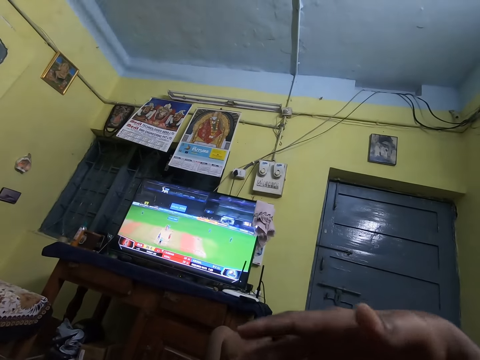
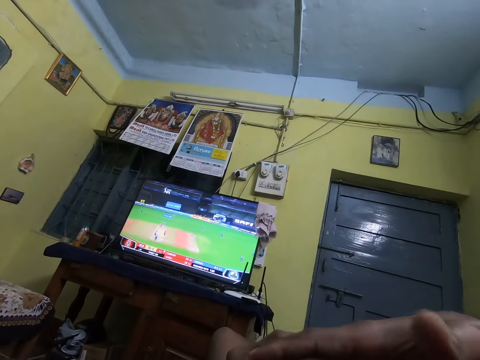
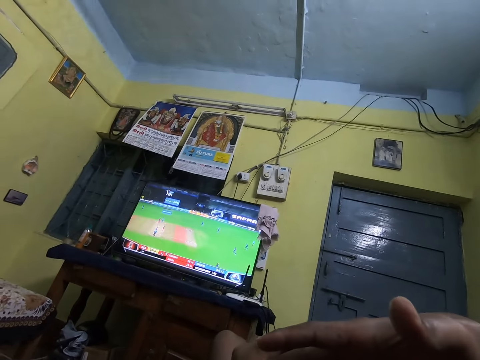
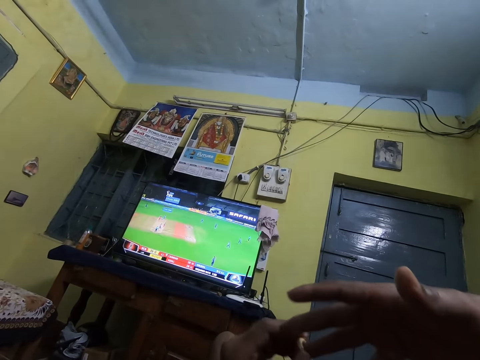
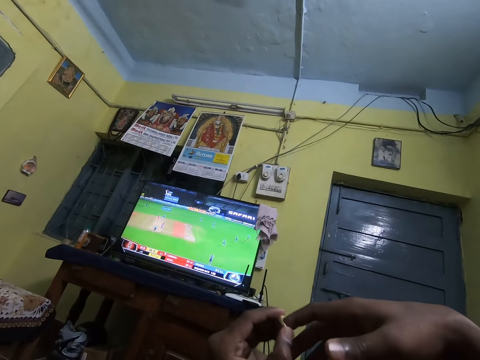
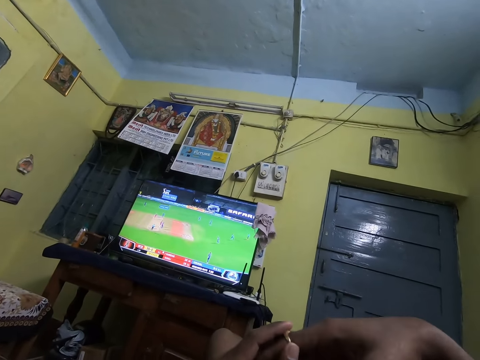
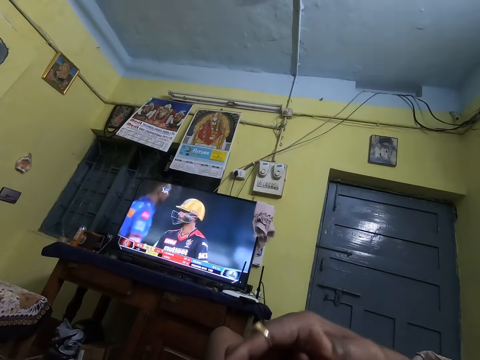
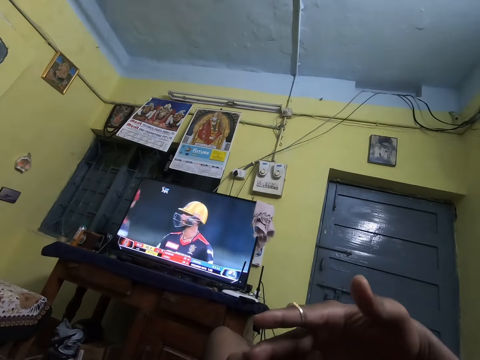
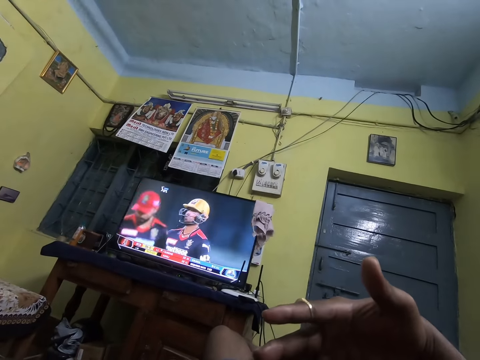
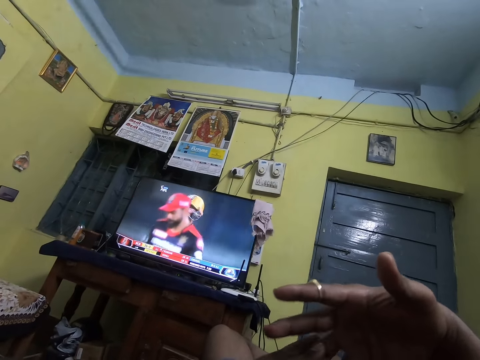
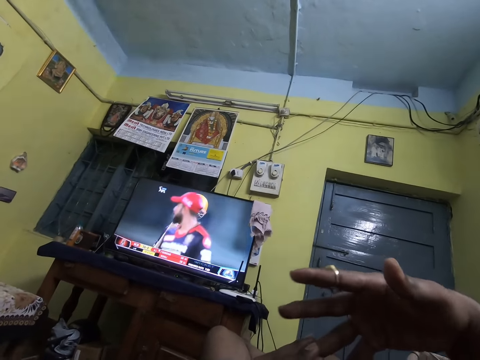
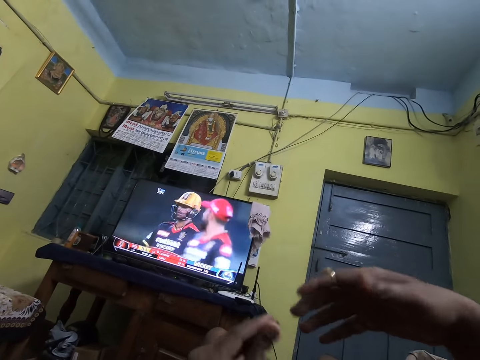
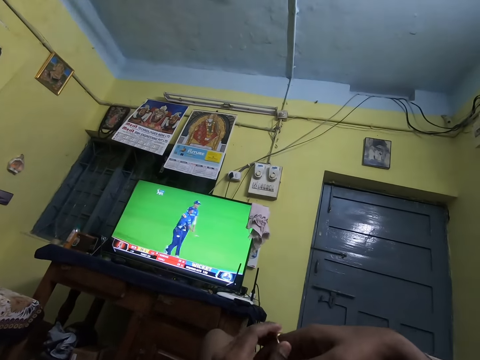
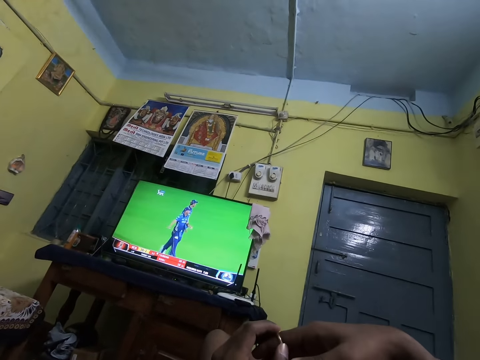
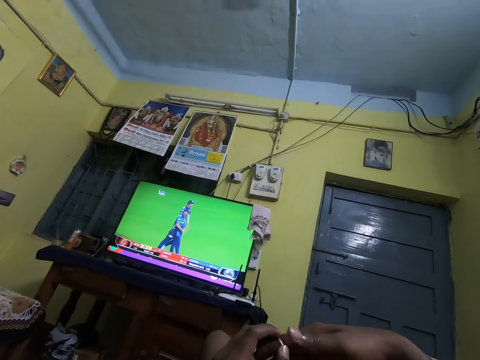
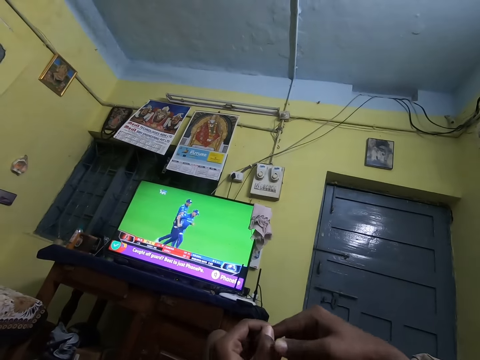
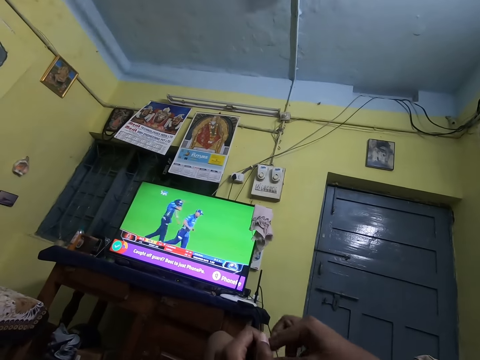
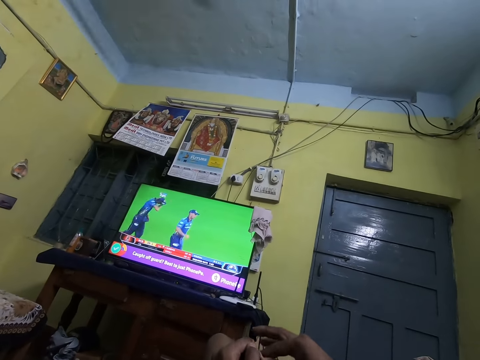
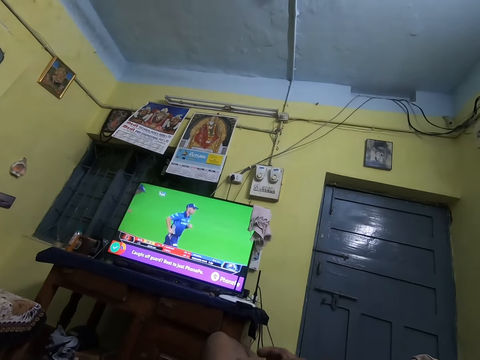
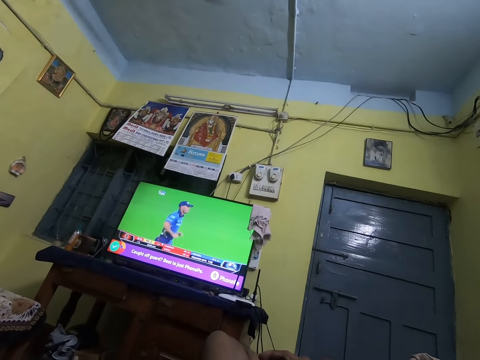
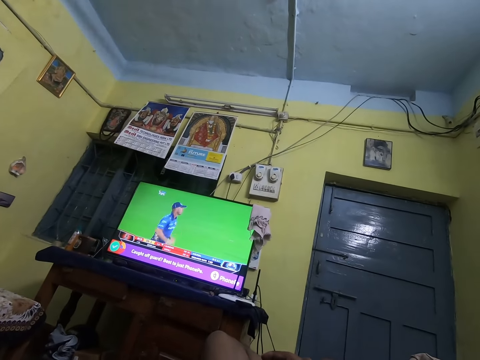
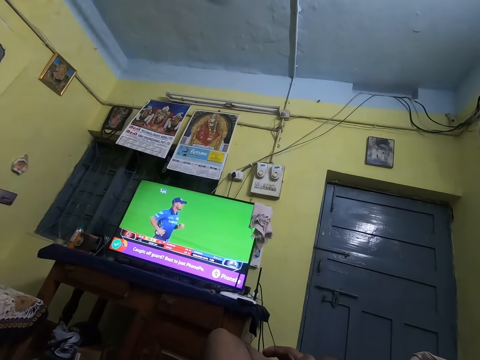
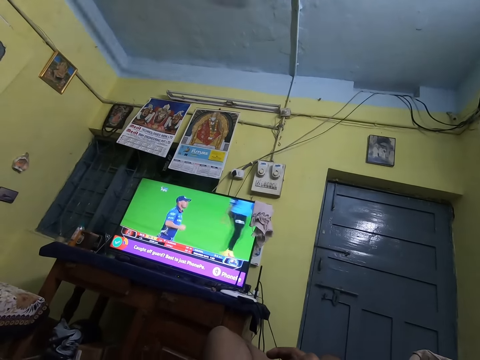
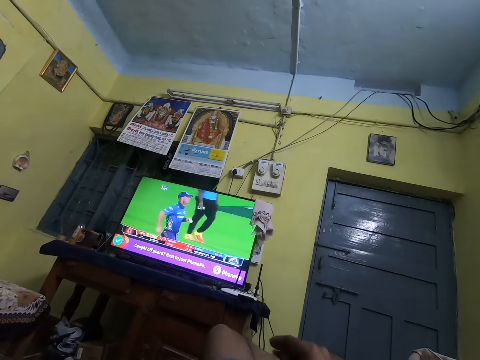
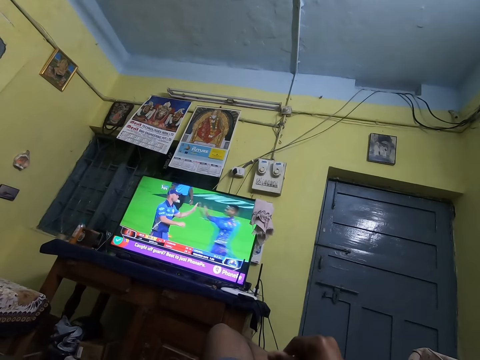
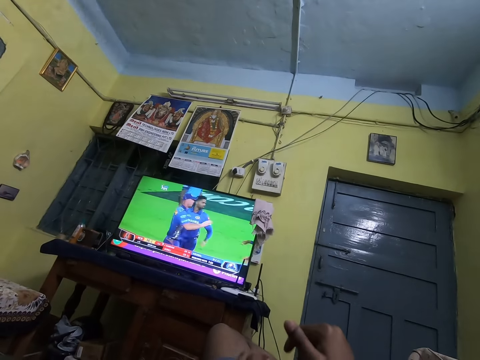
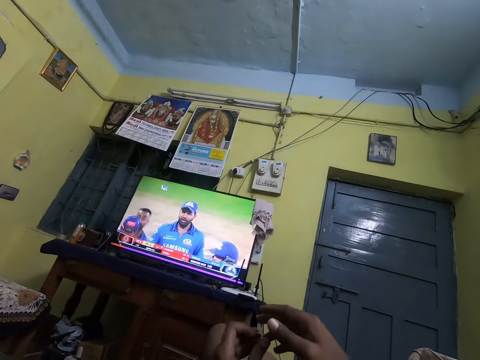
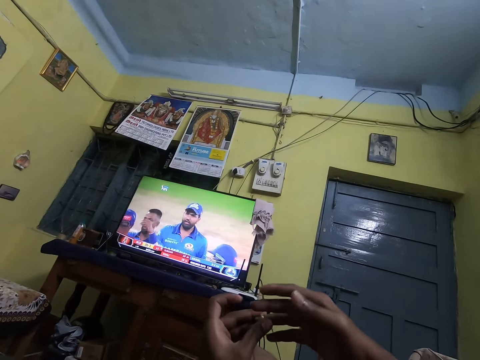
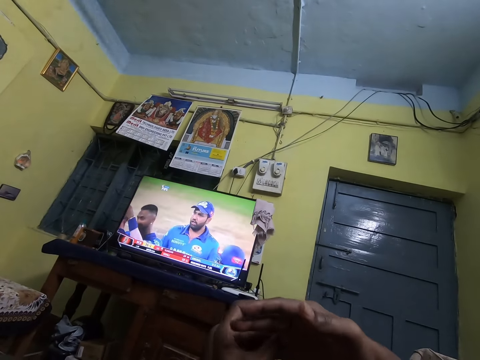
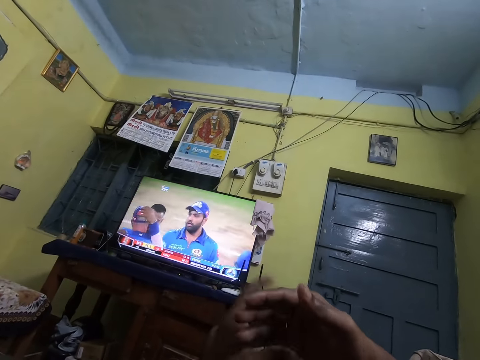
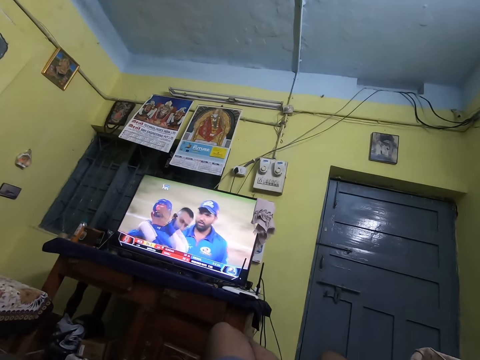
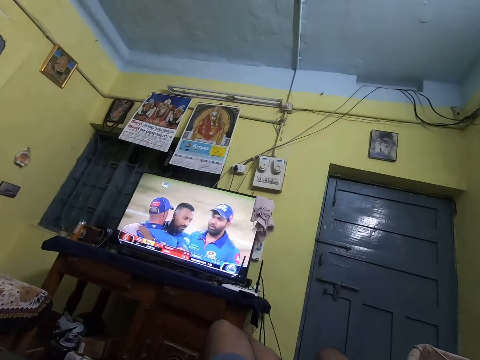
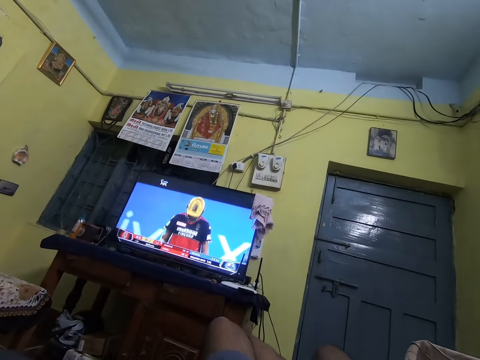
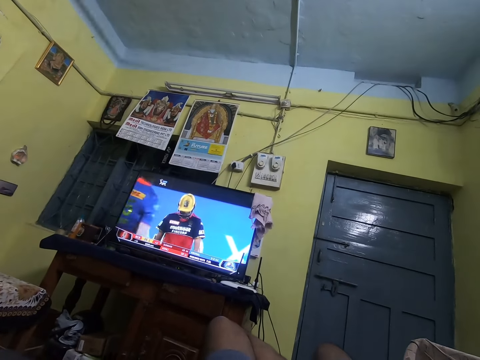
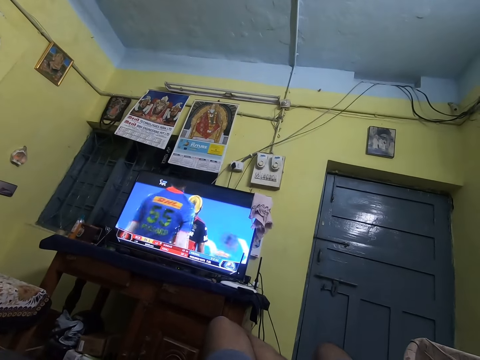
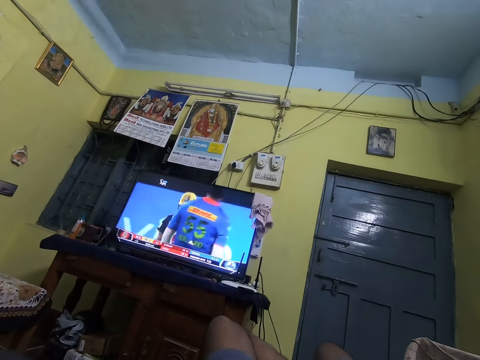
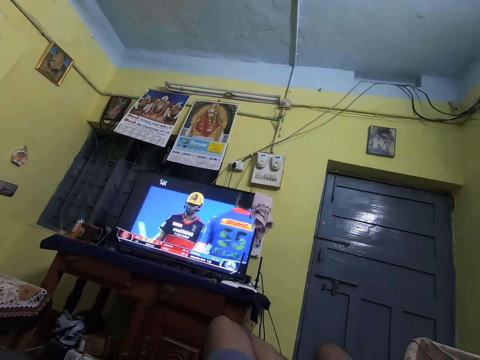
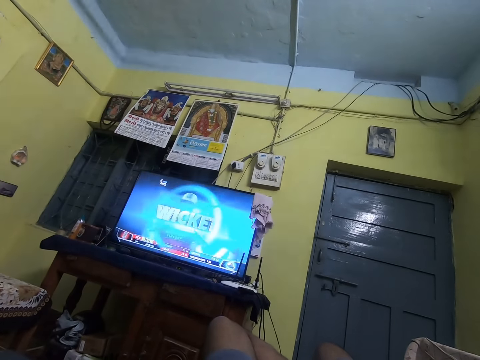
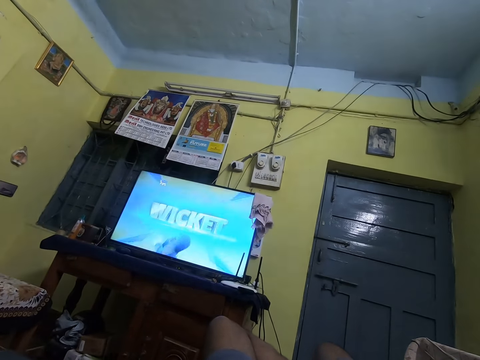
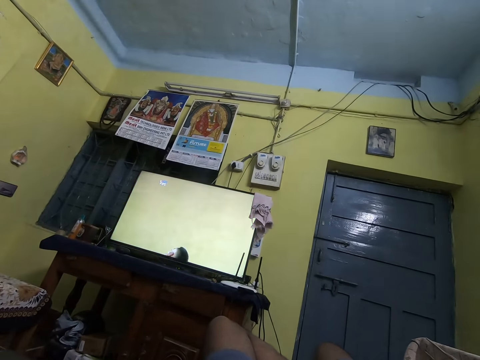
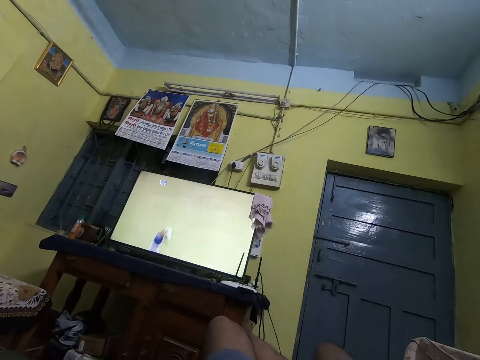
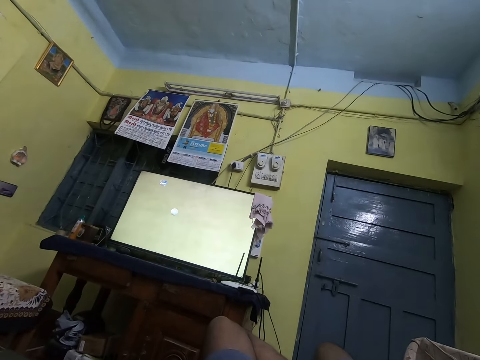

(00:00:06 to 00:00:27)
The camera wearer pulls a ring out of his finger. He puts the ring in his finger. He watches a television. He lowers his hand. He converses with a person. He watches the television. He moves a hand. He pushes the ring in his finger. He lowers hands. He watches the television.

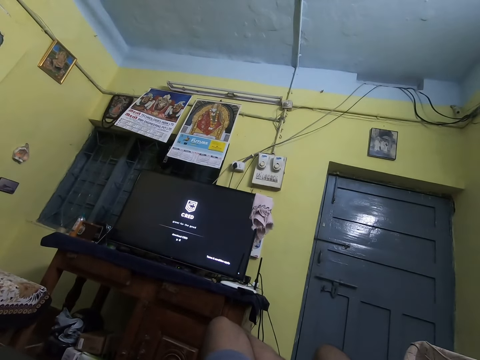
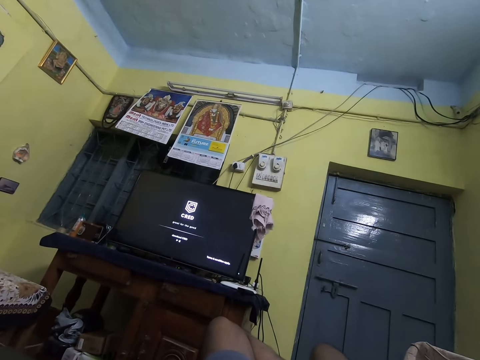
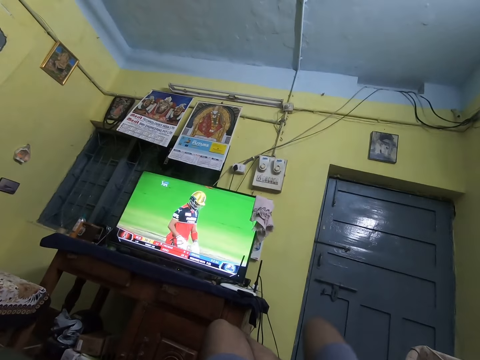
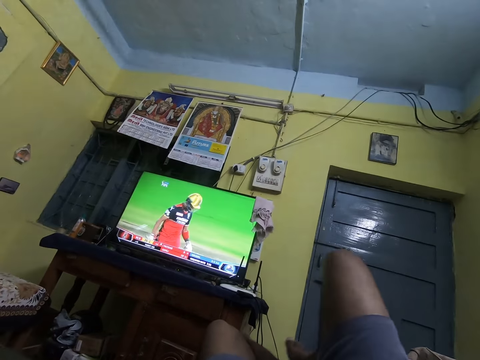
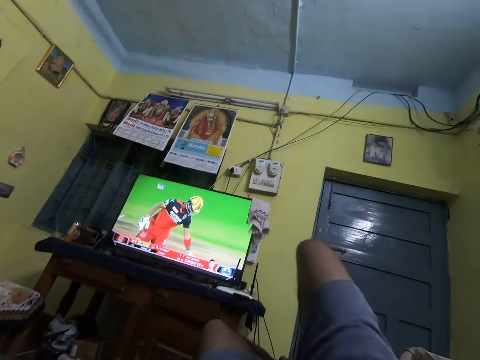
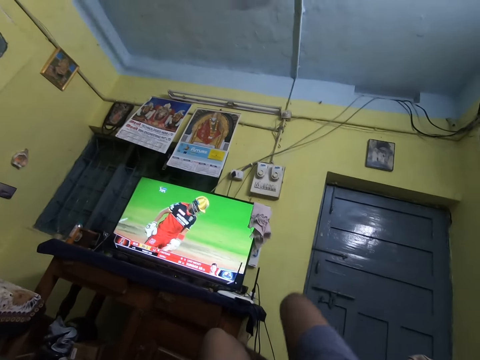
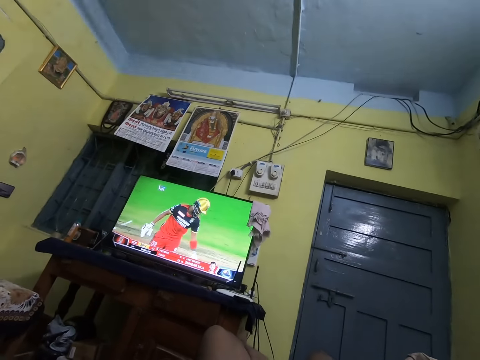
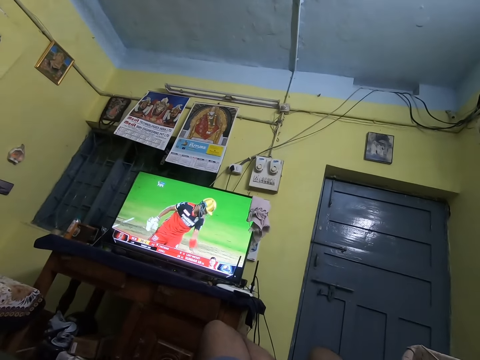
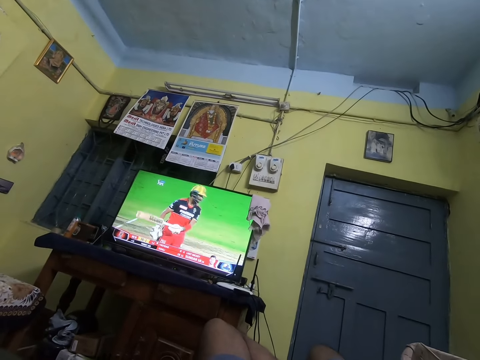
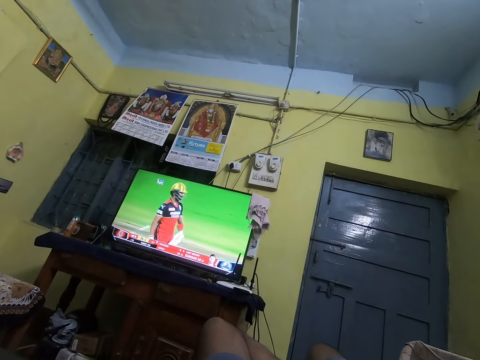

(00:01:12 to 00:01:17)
The camera wearer moves a hand. They fold a leg, lower the hand and watch a television.
